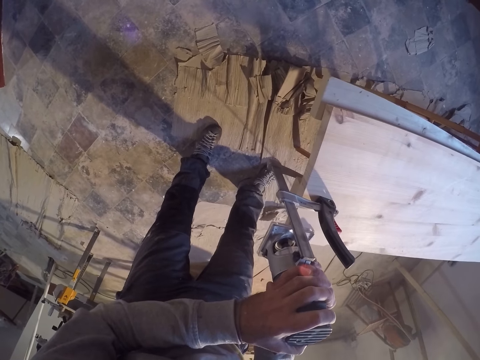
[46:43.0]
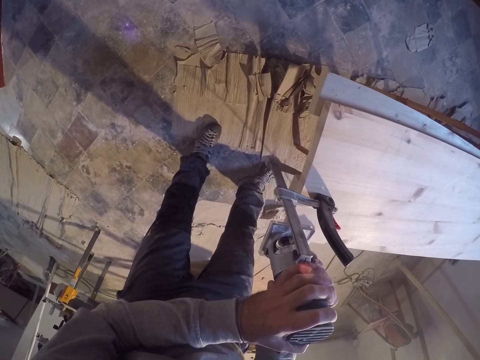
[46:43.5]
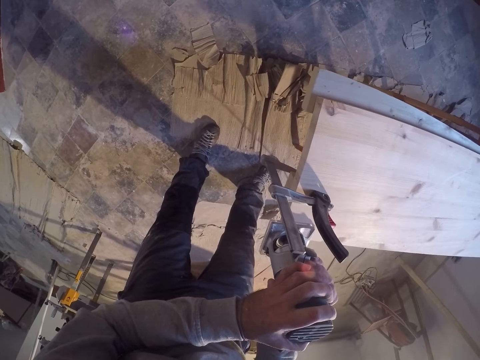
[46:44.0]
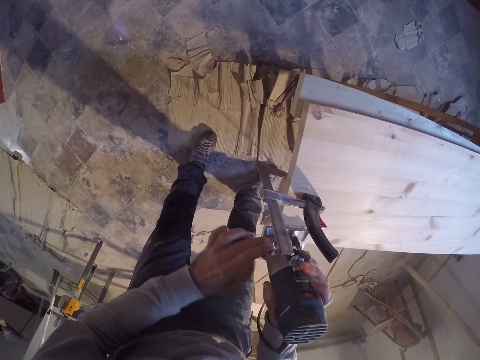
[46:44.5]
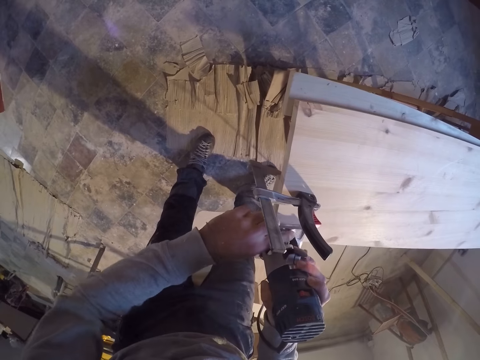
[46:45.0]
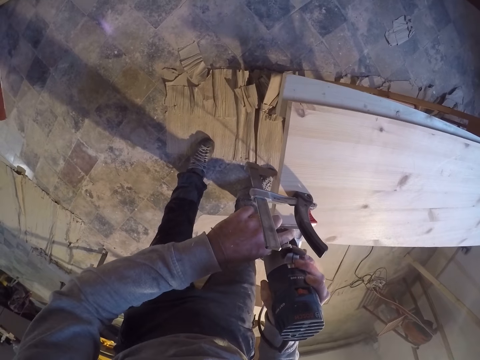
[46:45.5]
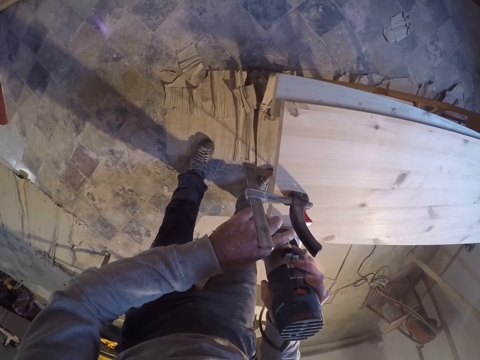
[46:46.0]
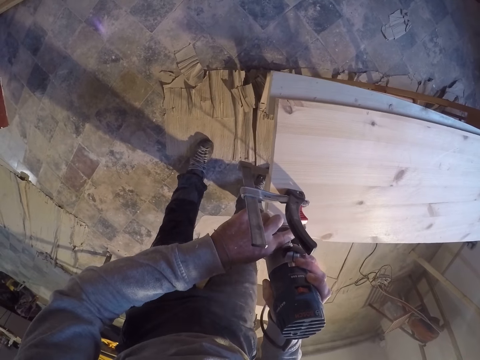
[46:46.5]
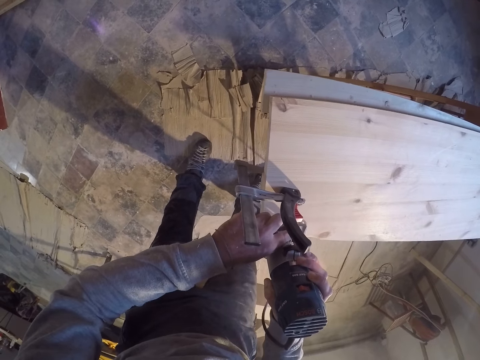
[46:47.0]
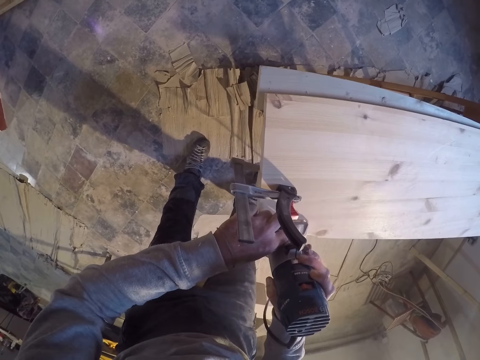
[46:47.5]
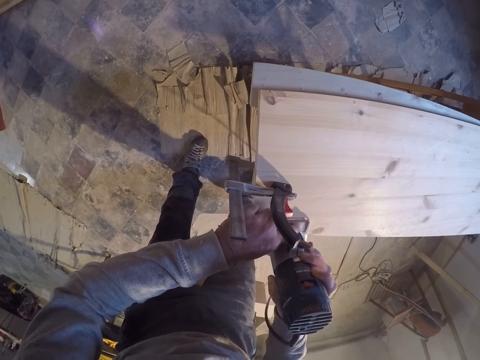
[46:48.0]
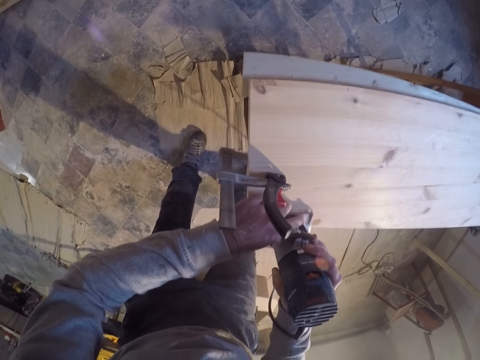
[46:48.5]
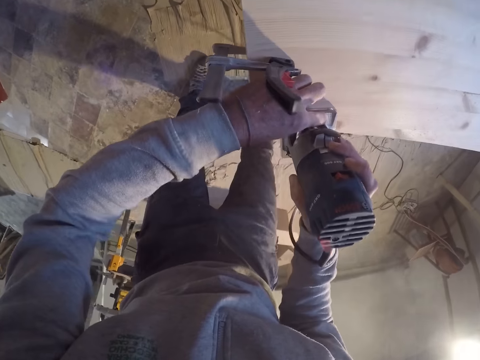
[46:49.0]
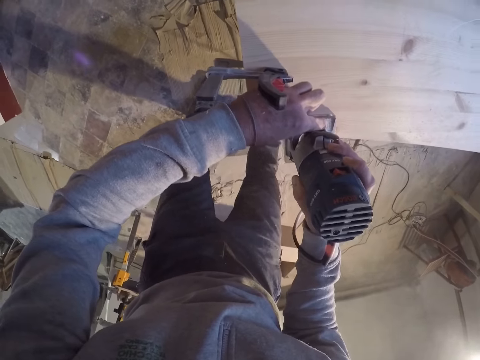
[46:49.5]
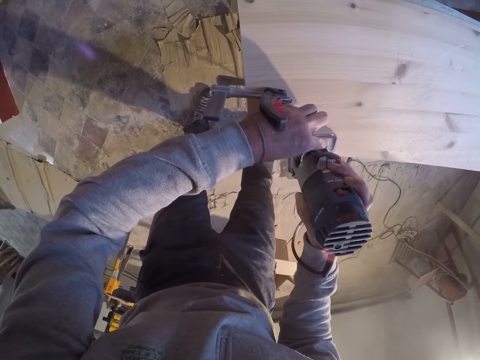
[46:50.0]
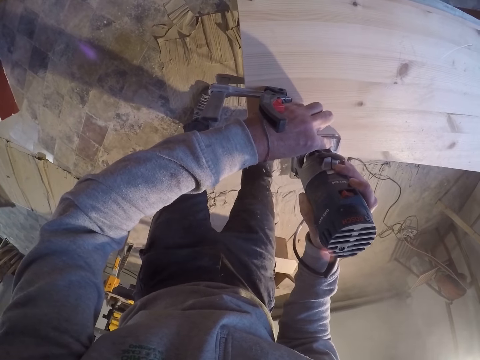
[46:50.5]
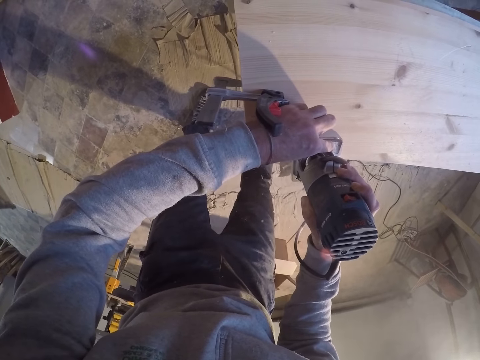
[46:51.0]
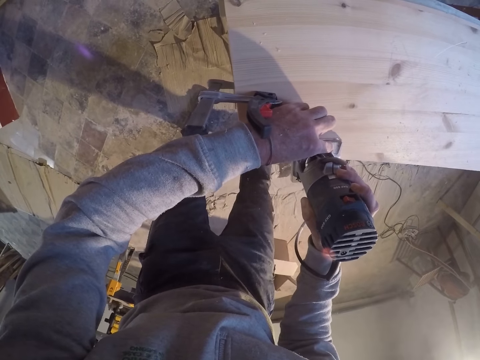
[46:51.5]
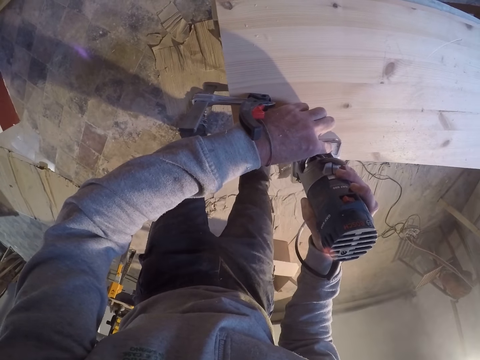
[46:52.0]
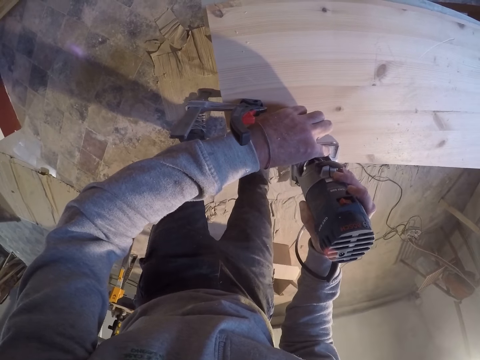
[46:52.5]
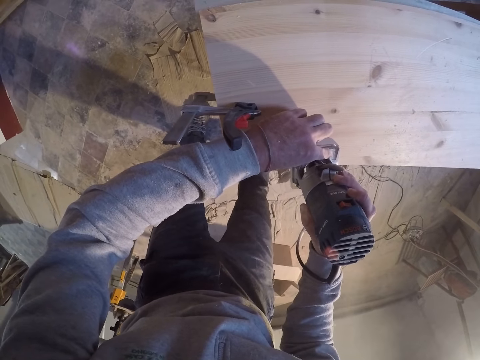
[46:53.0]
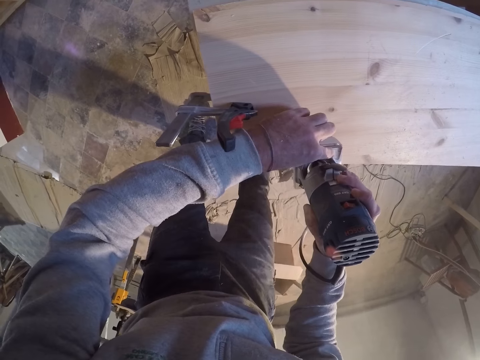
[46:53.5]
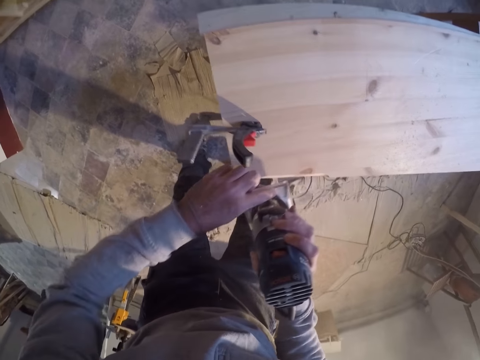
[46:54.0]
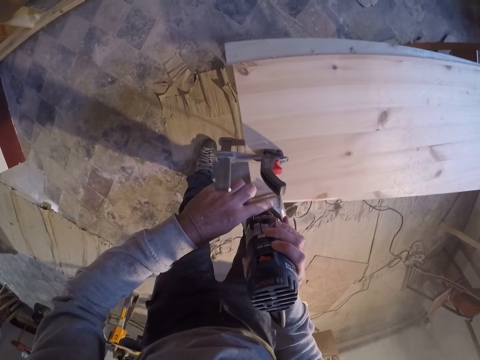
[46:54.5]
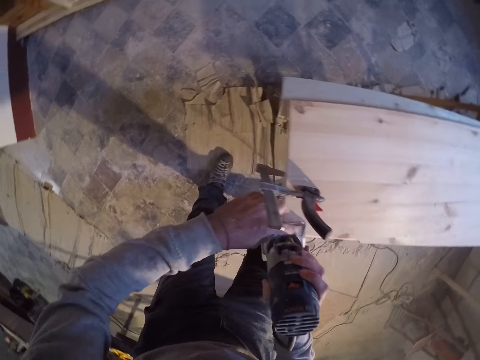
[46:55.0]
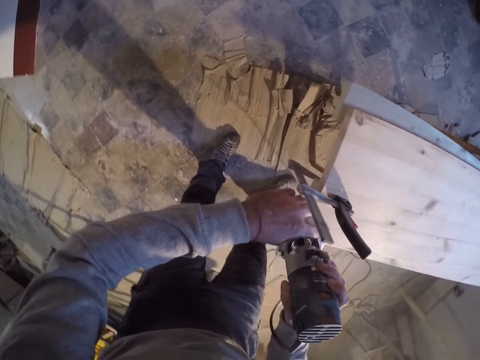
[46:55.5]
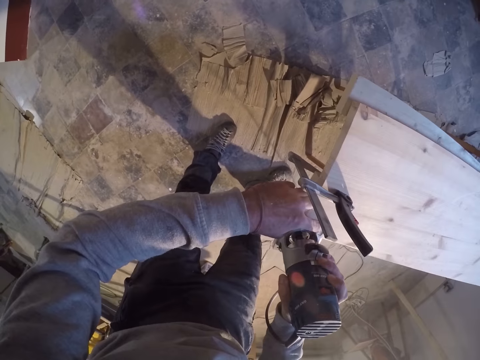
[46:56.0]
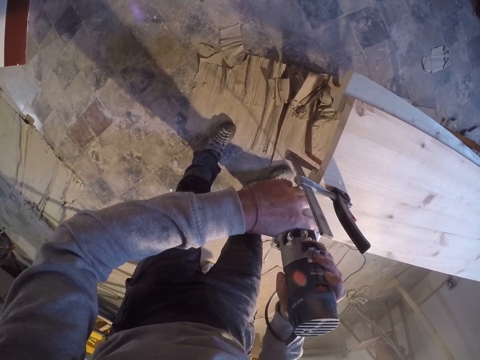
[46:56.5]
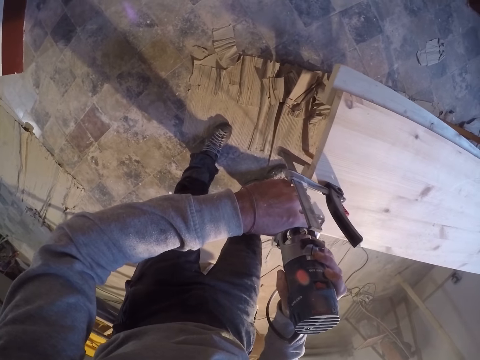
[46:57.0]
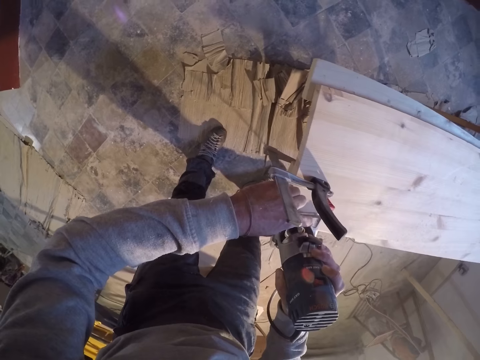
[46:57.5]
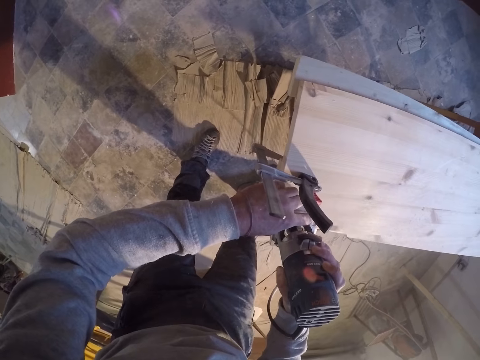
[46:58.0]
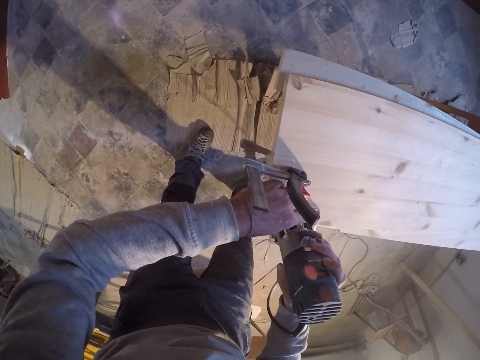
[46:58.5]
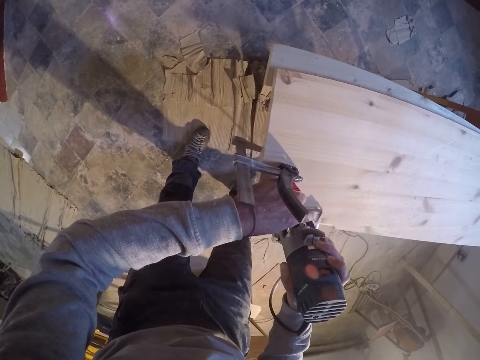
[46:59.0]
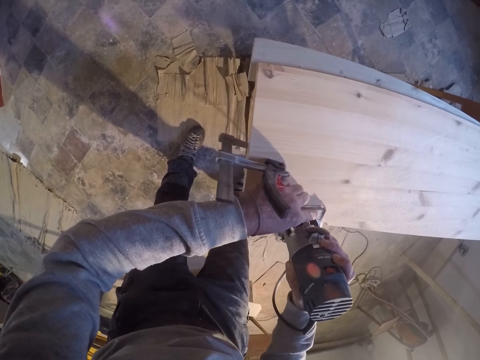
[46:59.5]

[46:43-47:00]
The camera wearer touches the side of the hand planer. He uses the hand planer on the plank of wood with both hands. He lifts the hand planer with both hands. He uses the hand planer on the plank of wood with both hands.

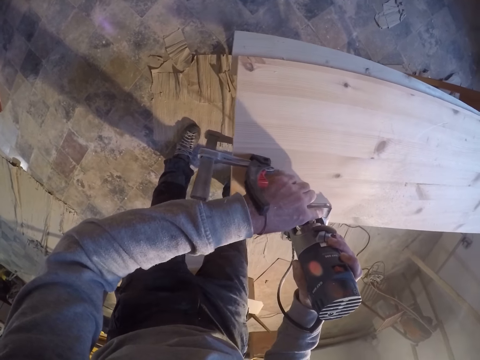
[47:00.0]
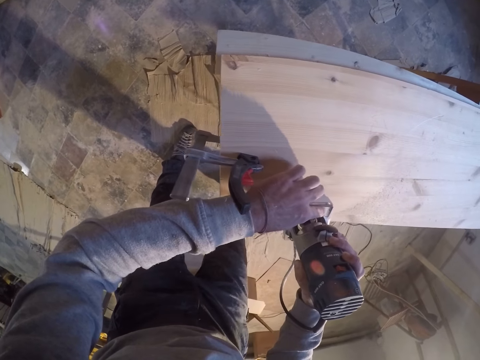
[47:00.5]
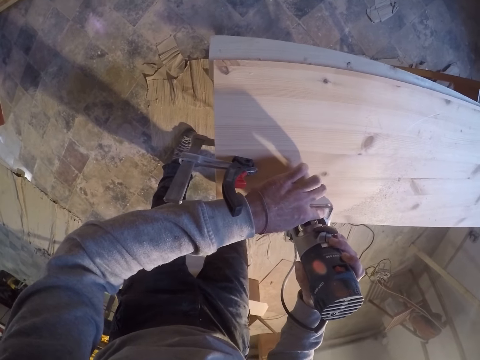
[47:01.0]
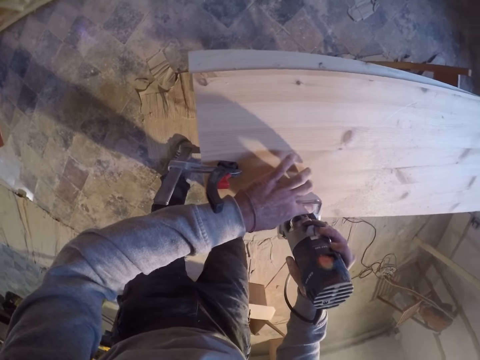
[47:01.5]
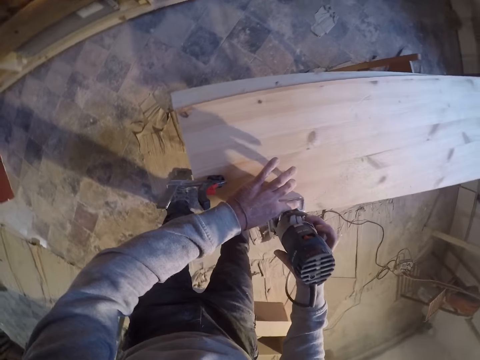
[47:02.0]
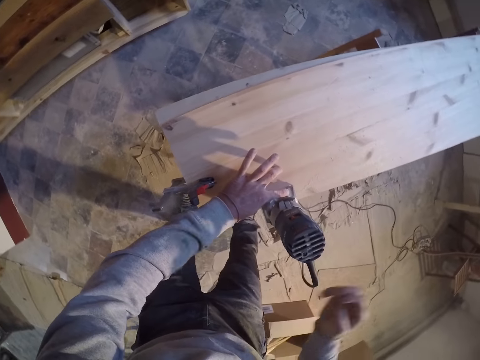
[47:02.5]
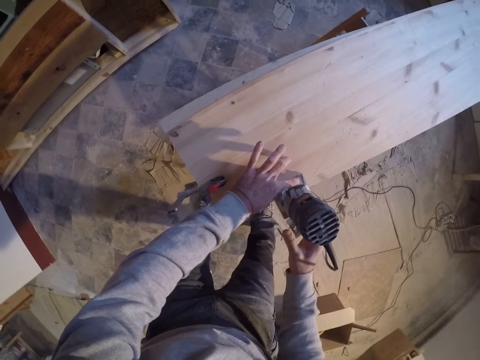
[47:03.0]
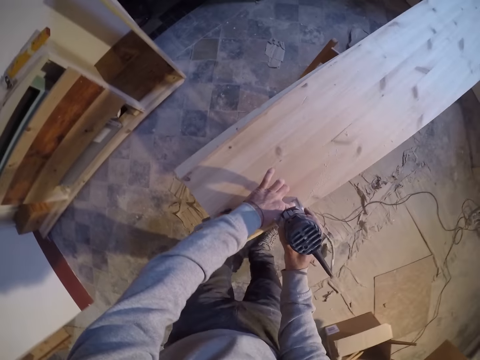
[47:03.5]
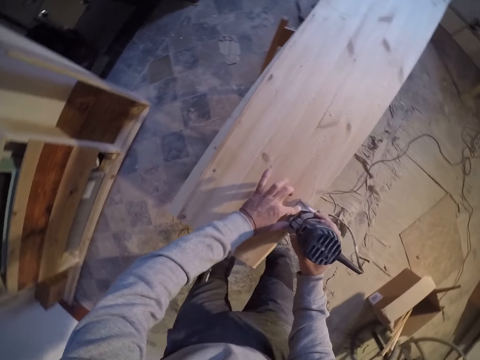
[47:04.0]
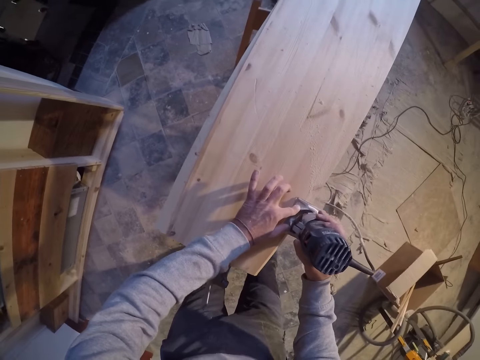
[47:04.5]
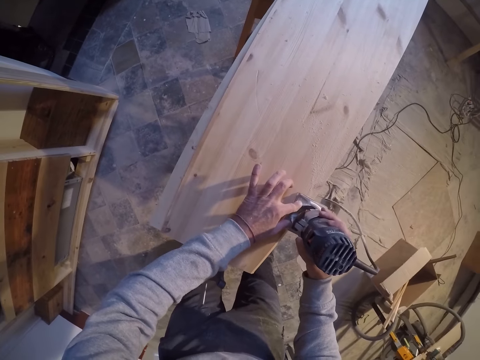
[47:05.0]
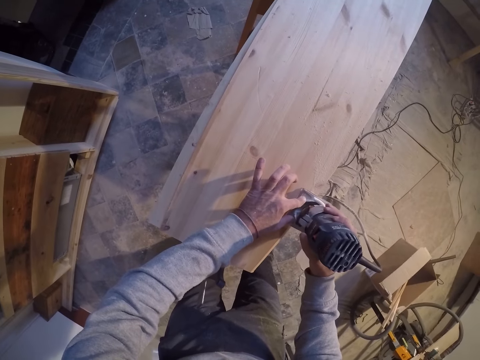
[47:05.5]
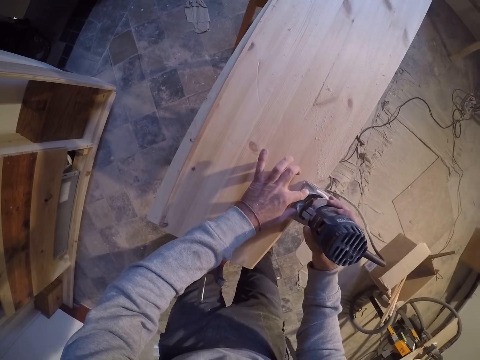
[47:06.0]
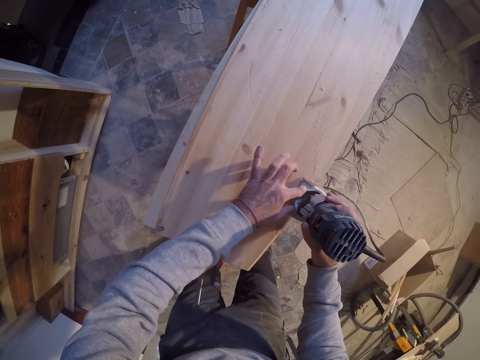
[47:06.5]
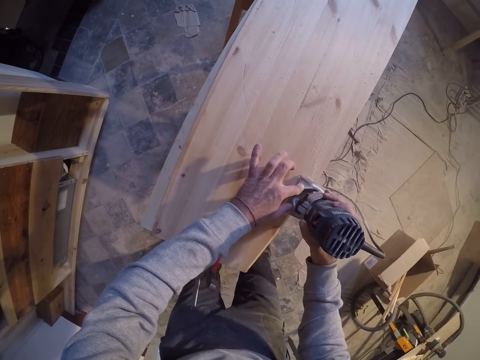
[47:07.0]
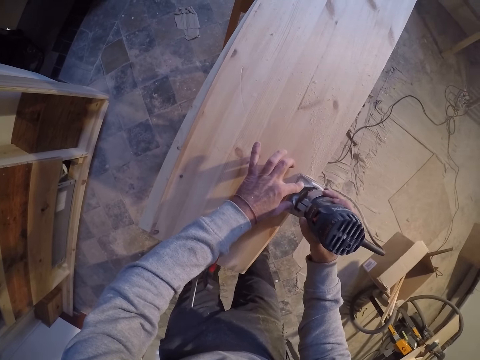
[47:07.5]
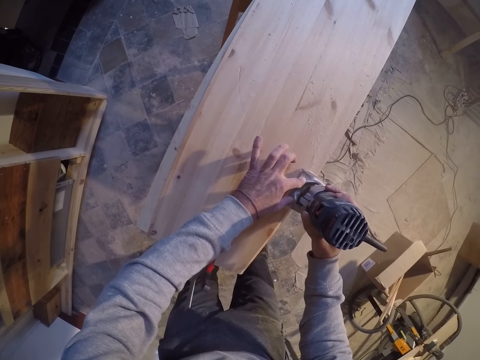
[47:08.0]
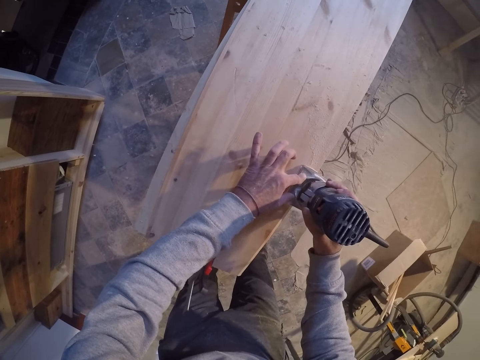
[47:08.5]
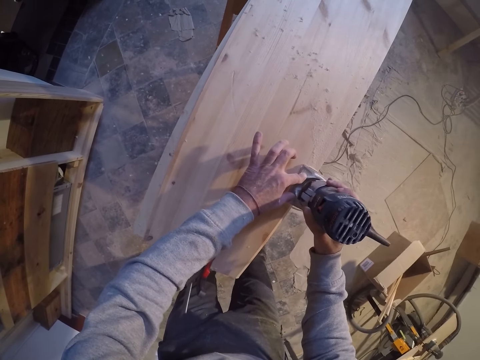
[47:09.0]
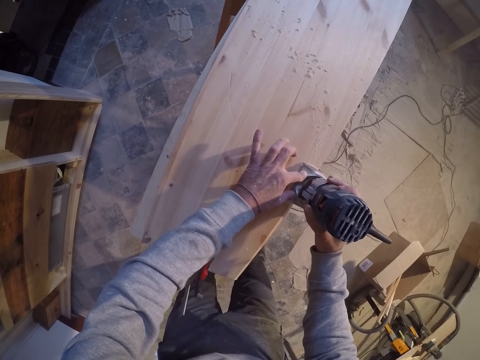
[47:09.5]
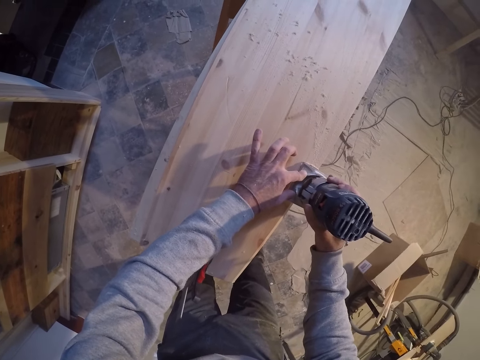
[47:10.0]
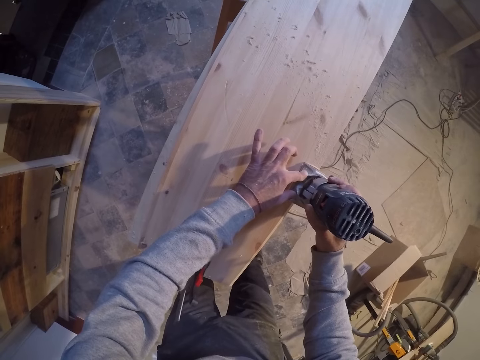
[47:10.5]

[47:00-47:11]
The camera wearer removes his right hand from the hand planer. He uses the hand planer on the plank of wood with both hands. He holds the trimmer machine well.
